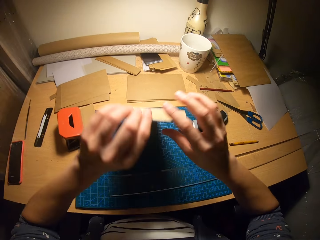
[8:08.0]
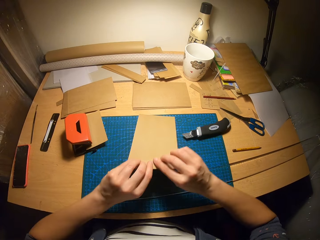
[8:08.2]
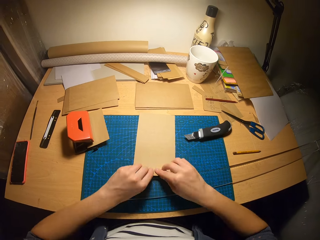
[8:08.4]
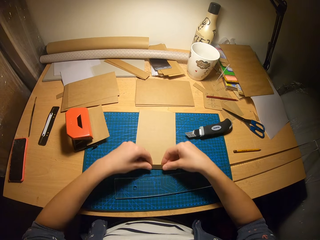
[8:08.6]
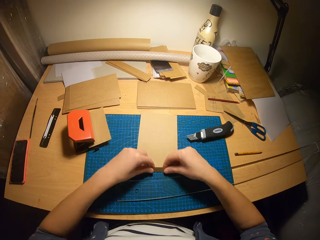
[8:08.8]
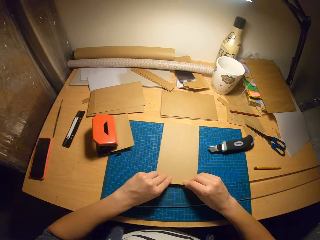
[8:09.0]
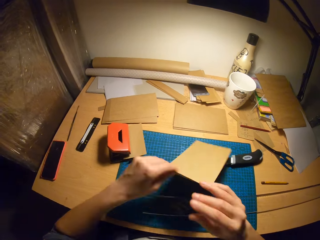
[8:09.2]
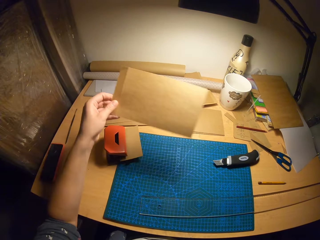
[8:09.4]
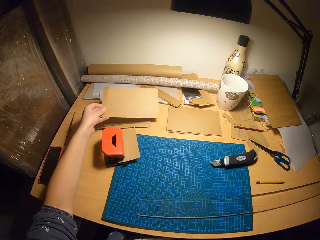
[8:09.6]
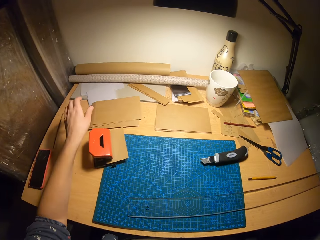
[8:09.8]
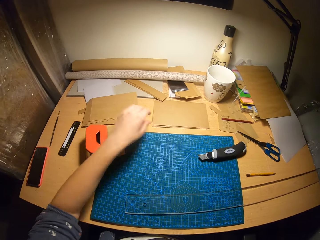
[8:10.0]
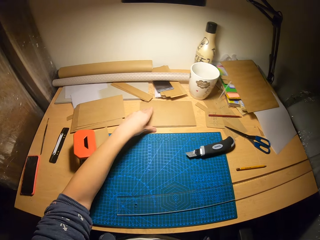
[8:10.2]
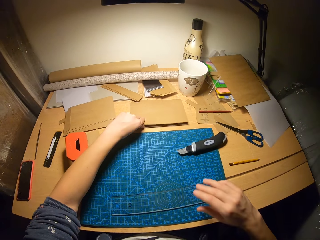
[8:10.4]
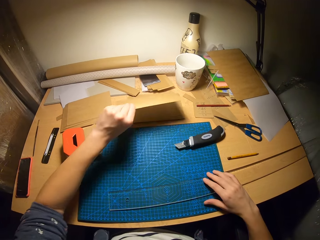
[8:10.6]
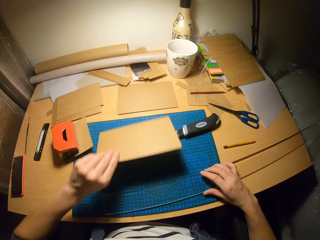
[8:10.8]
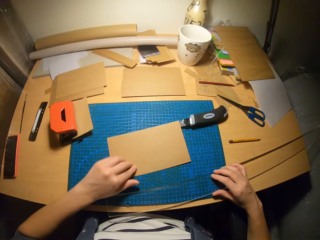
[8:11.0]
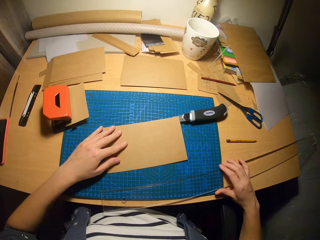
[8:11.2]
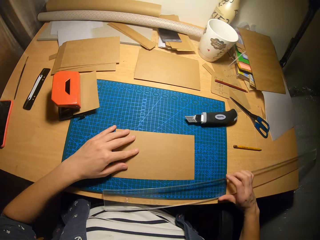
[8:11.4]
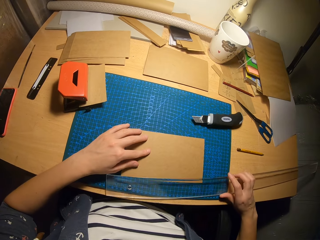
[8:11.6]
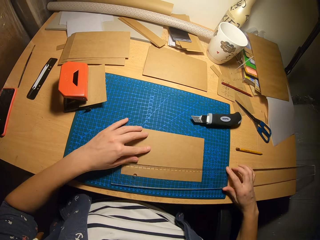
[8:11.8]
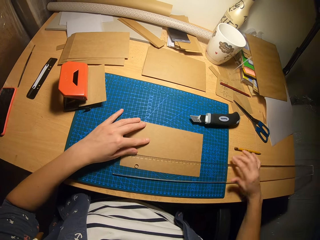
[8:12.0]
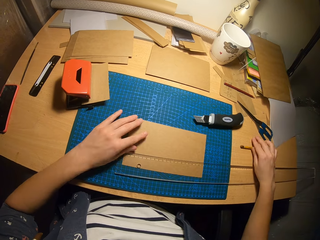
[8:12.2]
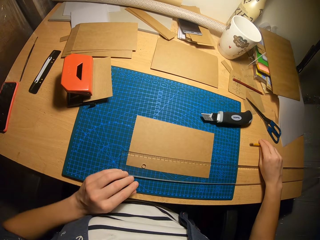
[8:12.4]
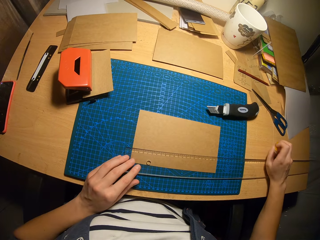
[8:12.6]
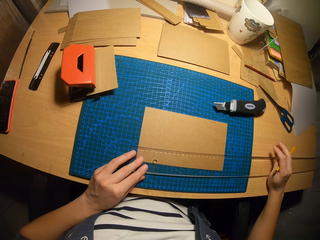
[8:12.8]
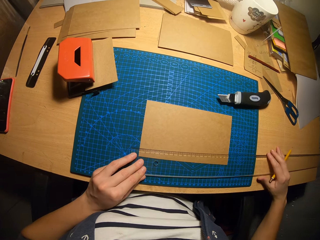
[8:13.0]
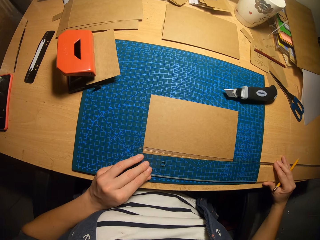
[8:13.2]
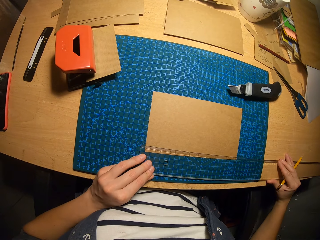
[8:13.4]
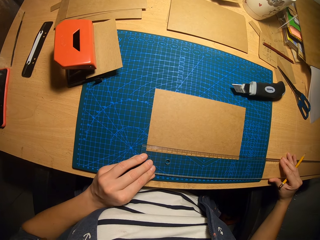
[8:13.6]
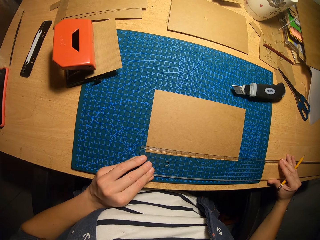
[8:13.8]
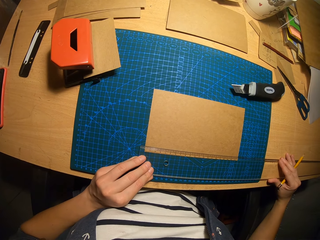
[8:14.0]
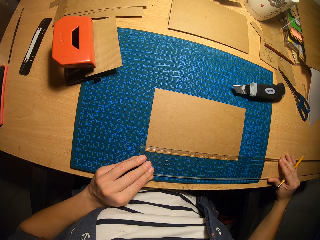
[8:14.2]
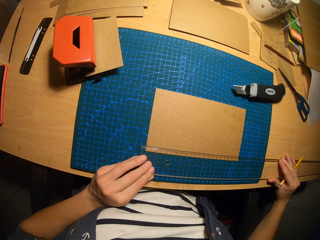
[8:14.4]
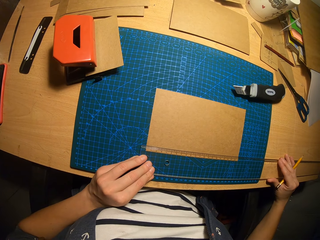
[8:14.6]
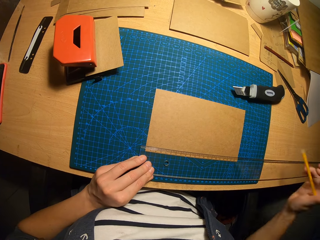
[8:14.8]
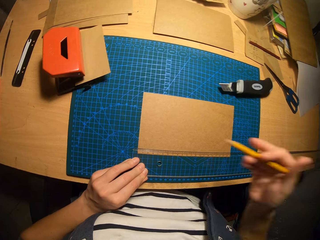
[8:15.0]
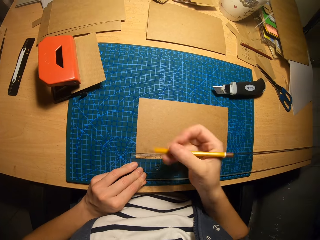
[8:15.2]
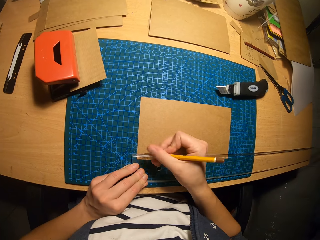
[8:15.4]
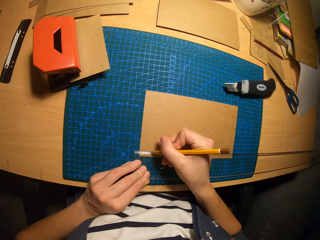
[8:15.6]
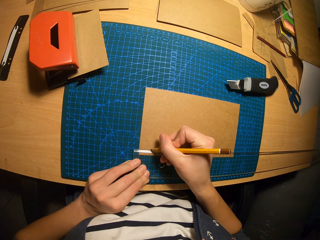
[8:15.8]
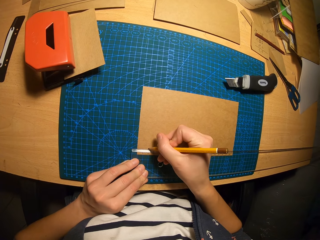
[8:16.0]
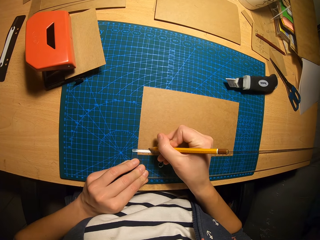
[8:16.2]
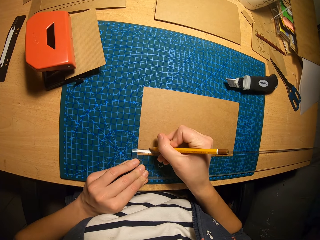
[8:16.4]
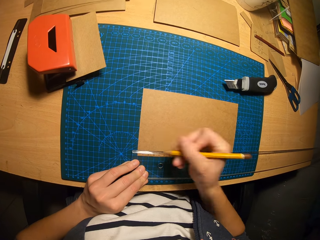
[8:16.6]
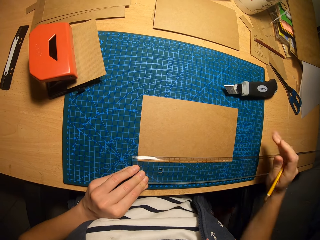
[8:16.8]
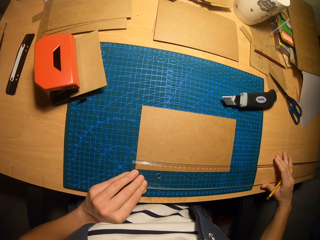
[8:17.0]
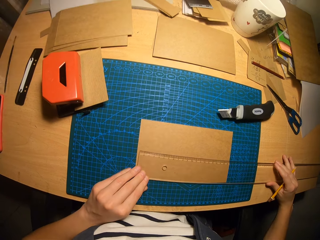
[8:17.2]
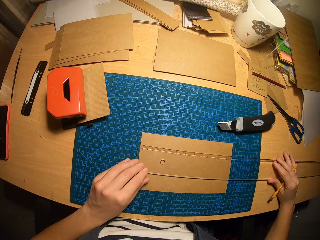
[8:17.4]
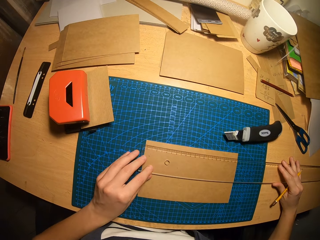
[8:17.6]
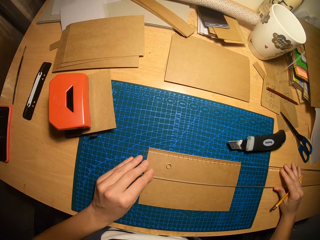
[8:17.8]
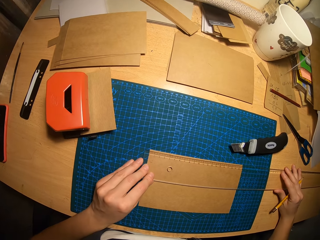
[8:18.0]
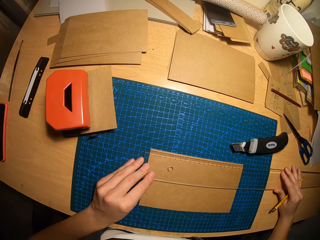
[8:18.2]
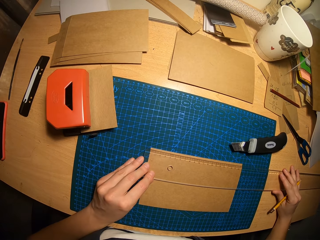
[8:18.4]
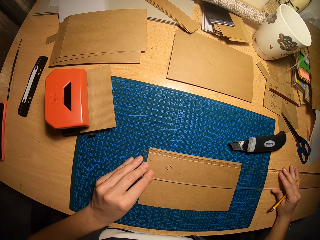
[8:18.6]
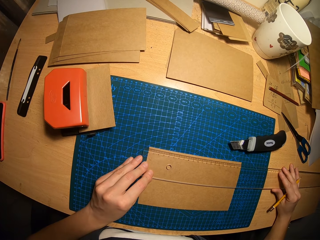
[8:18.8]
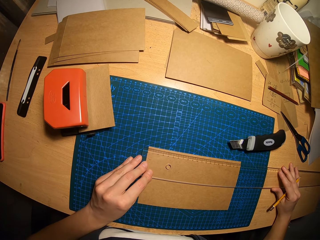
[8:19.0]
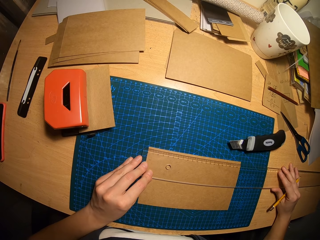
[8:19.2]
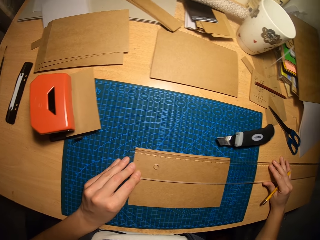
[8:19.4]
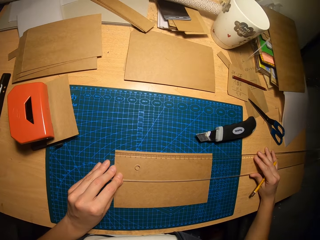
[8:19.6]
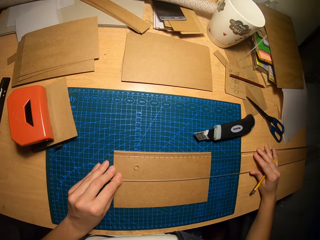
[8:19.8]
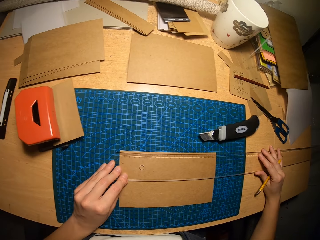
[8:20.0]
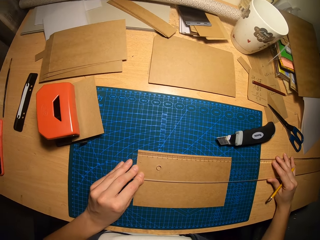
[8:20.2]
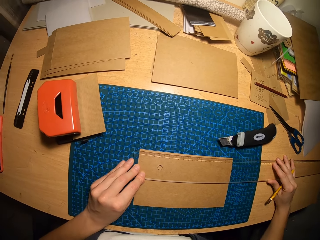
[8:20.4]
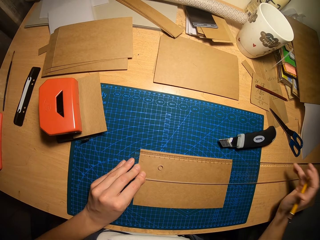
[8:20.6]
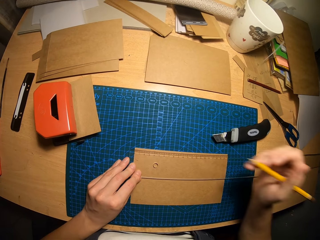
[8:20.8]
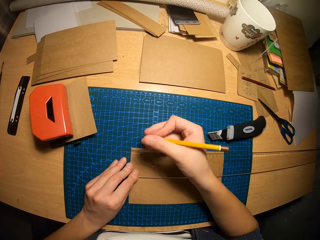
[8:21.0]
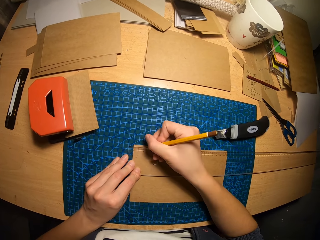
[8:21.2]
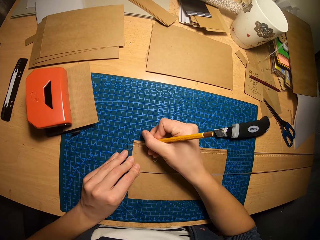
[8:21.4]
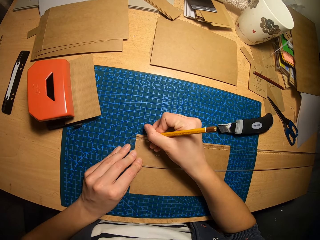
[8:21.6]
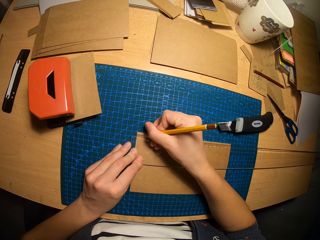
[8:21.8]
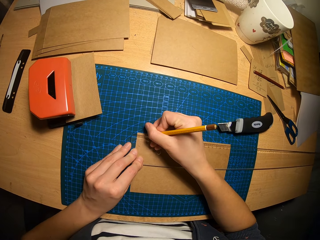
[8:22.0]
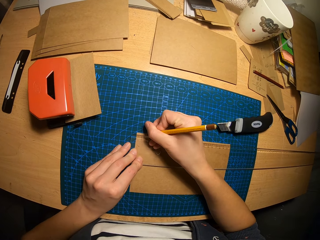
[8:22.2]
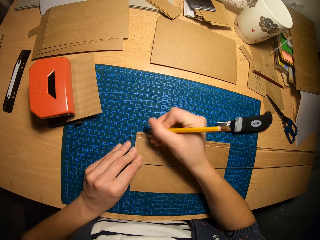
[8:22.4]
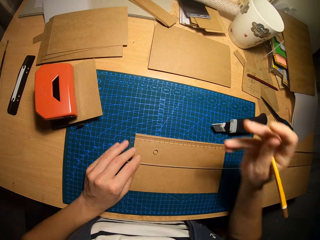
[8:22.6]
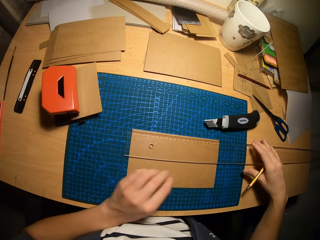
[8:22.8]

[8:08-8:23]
The camera wearer removes the carton paper from under the ruler. He flips the carton paper on the table and bends the bottom of the carton paper. He picks up the carton paper from the table and drops the carton paper on a pile of carton papers. He picks up a carton paper from the pile of carton papers with his left hand. He drops the carton paper on the table with his left hand. He moves the ruler on the table with his right hand. He places the ruler on the carton paper. He picks up the pencil from the table. He adjusts the ruler on the carton paper. He measures the paper with the ruler. He marks a point on the carton paper with the pencil. He moves the ruler to the other side of the paper. He measures the other side of the paper with the ruler. He marks a point on the carton paper with the pencil.

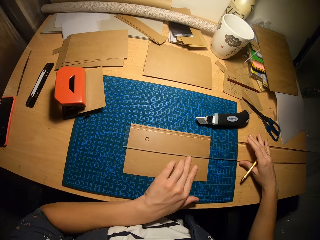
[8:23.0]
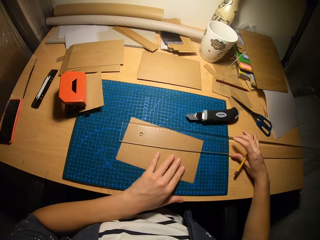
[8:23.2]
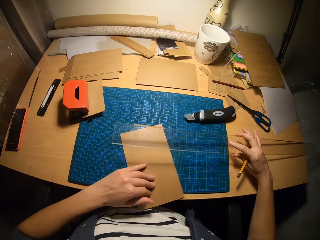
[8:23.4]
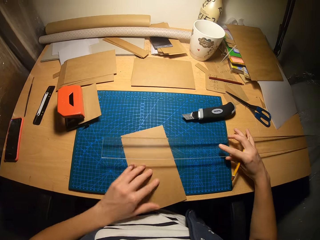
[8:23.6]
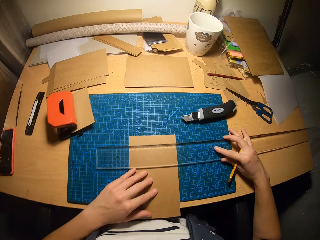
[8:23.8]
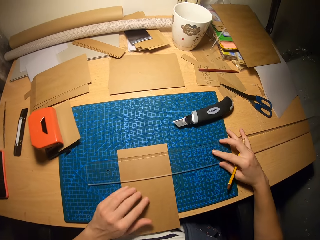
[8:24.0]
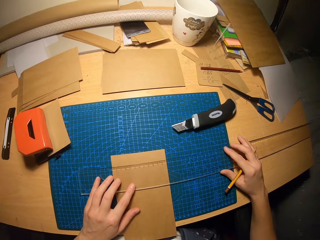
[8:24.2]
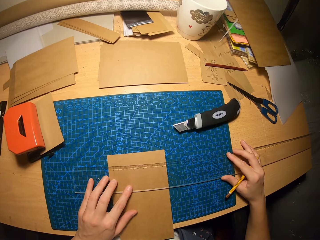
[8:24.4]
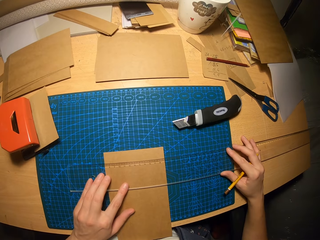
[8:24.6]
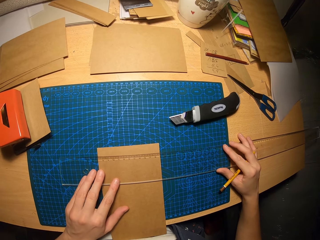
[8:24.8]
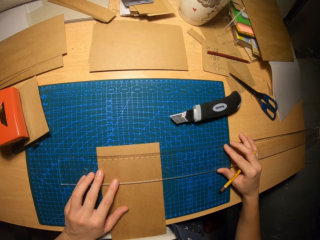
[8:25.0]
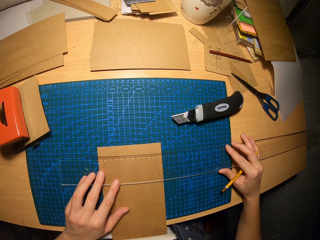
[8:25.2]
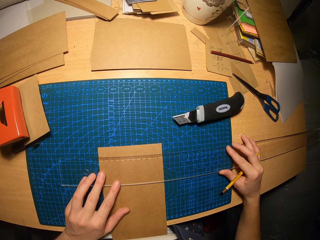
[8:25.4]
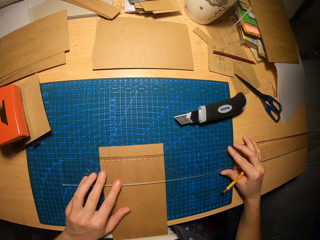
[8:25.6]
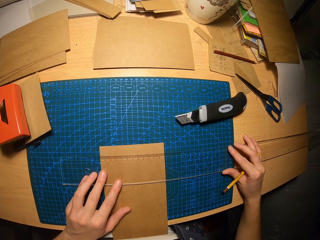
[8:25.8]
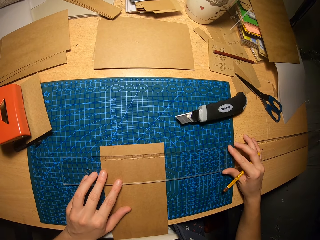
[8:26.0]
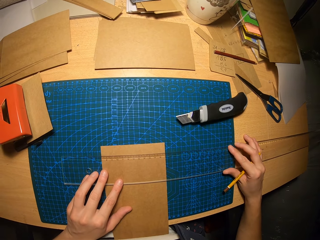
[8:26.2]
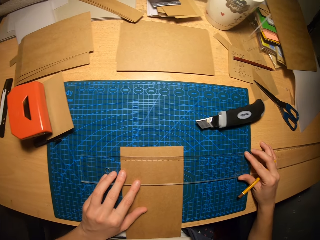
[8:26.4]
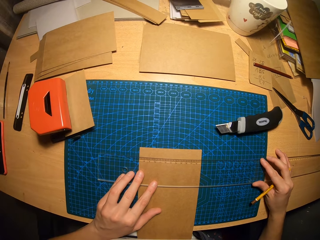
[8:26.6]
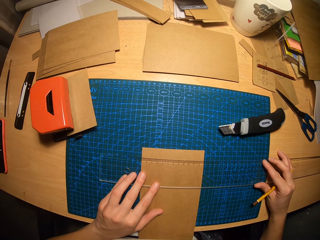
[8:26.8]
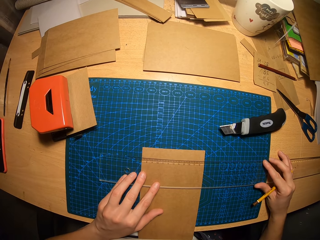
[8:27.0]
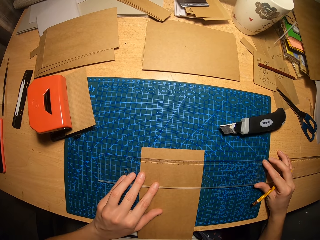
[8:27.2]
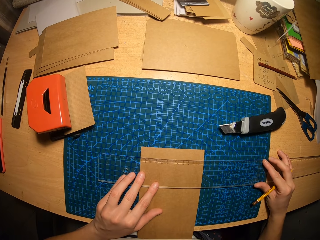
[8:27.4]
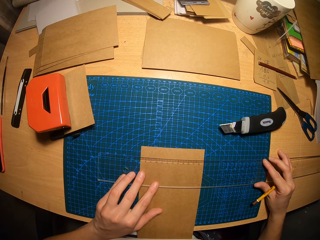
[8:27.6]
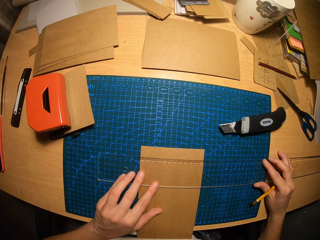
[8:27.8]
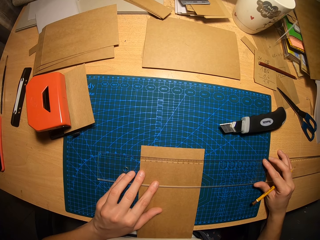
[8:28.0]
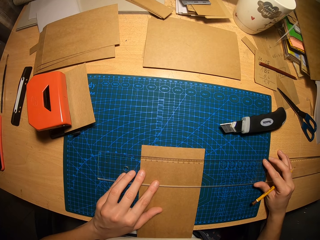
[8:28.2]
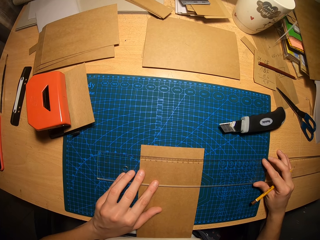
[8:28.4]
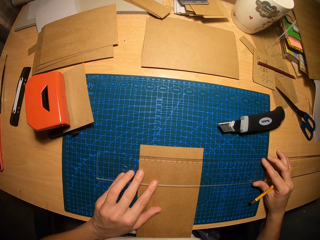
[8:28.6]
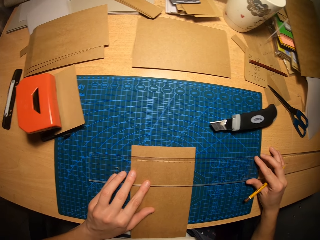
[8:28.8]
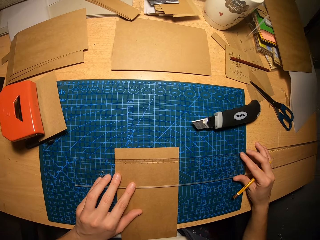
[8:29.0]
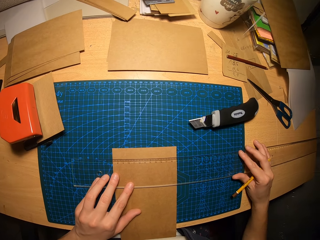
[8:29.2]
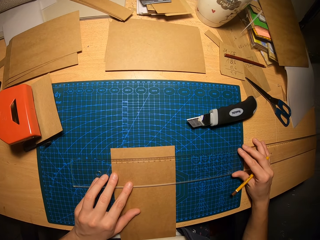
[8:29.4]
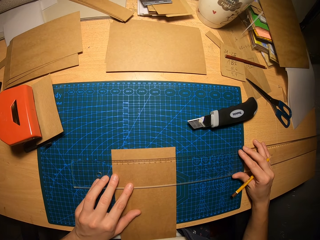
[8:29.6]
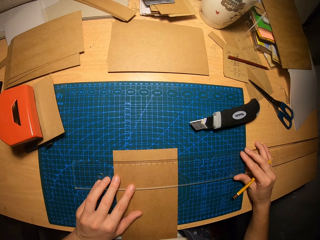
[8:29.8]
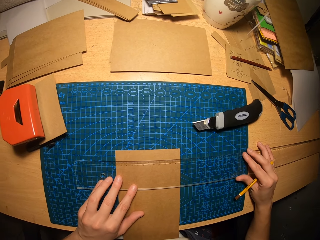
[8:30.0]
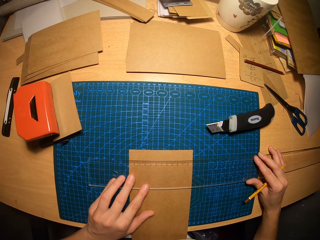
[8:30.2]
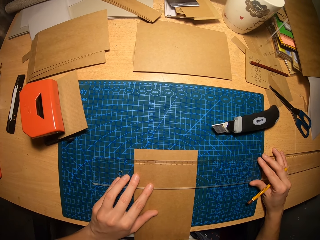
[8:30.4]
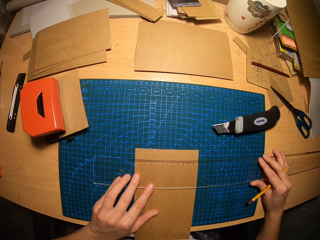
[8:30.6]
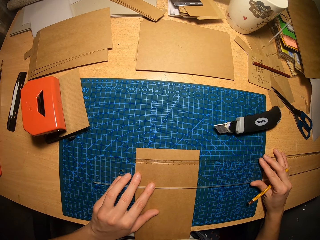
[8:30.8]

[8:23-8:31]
The camera wearer turns the carton paper around on the table with his left hand. He lifts the ruler from the carton paper with his right hand. He places the ruler on the carton paper. He measures the other side of the paper with the ruler. He looks at the paper.
